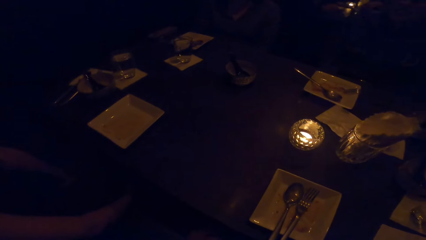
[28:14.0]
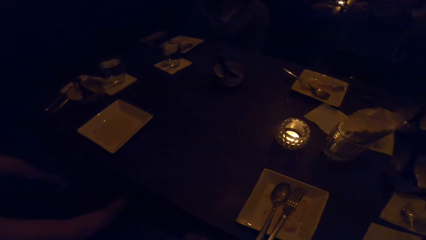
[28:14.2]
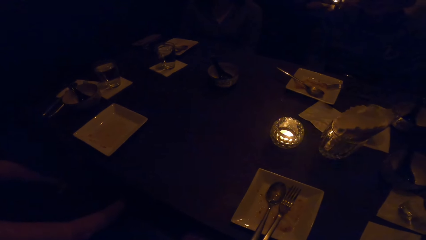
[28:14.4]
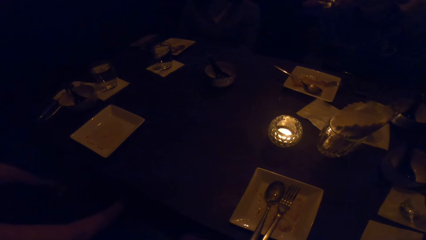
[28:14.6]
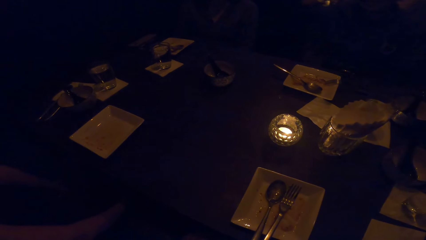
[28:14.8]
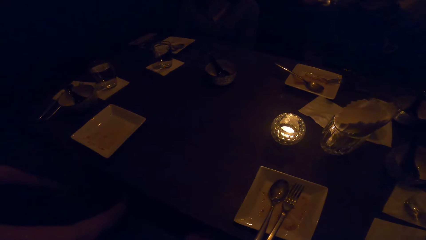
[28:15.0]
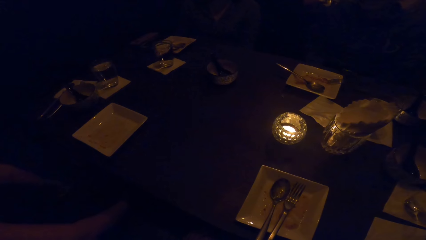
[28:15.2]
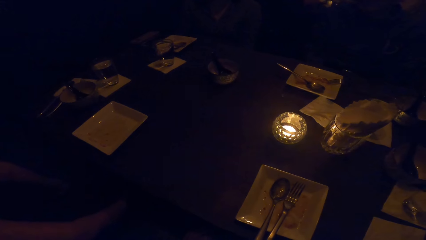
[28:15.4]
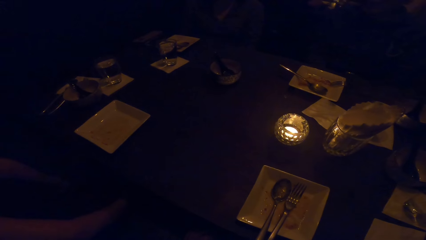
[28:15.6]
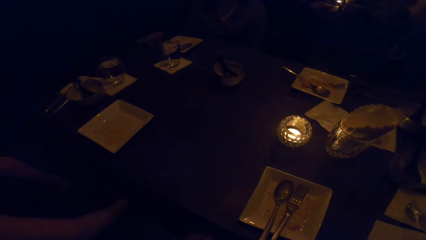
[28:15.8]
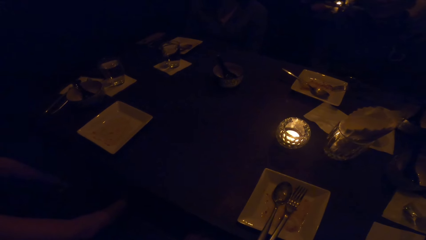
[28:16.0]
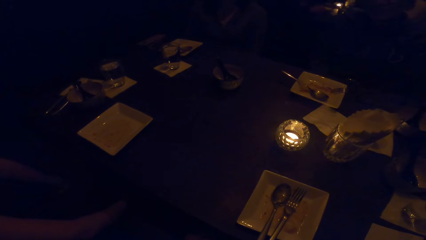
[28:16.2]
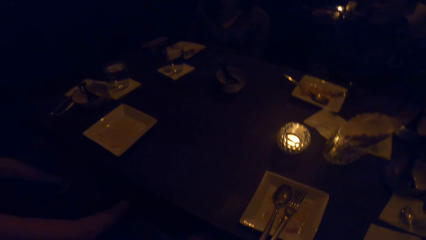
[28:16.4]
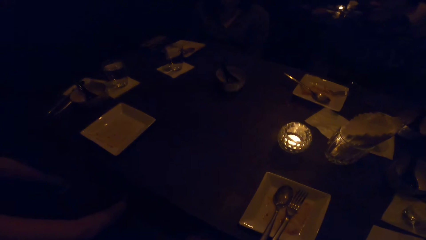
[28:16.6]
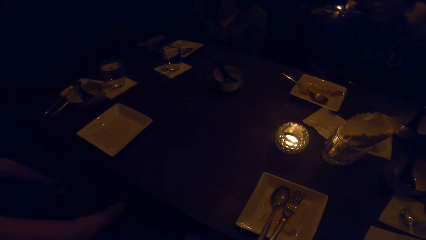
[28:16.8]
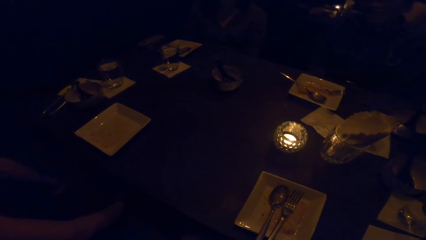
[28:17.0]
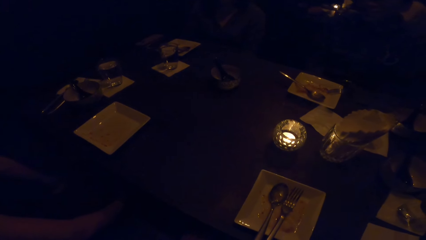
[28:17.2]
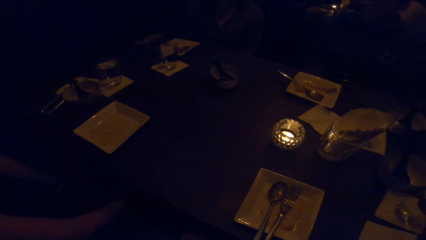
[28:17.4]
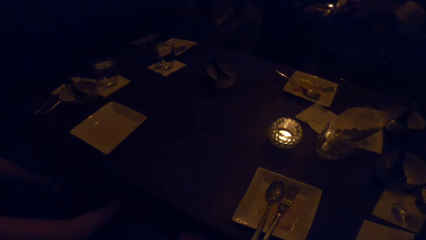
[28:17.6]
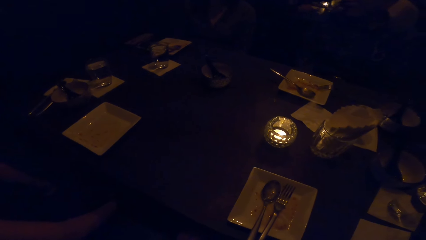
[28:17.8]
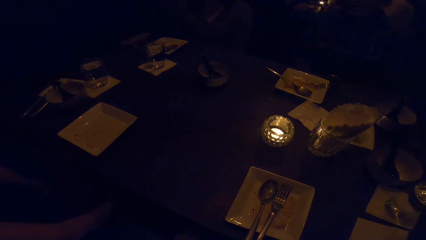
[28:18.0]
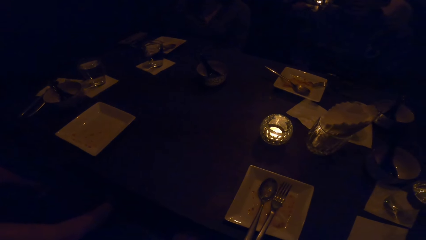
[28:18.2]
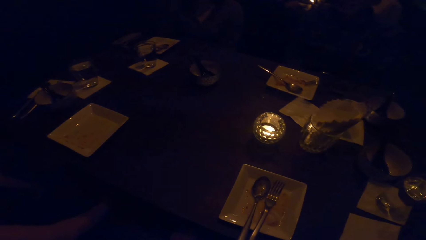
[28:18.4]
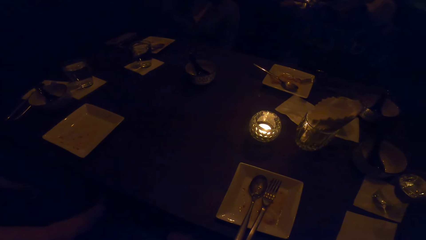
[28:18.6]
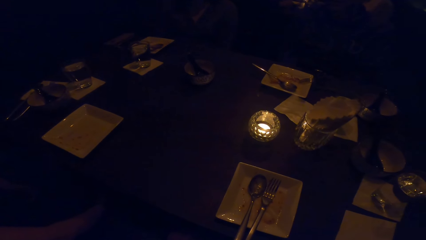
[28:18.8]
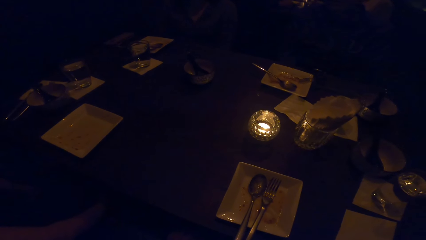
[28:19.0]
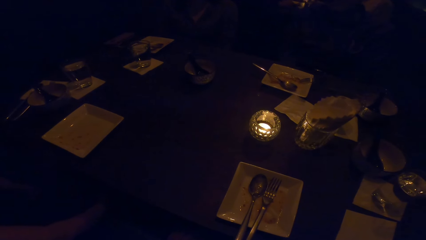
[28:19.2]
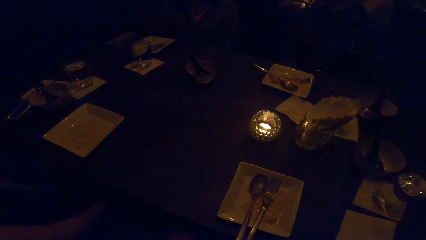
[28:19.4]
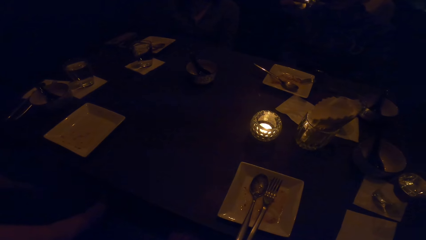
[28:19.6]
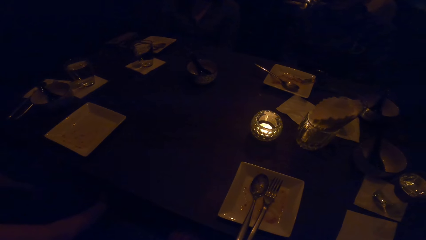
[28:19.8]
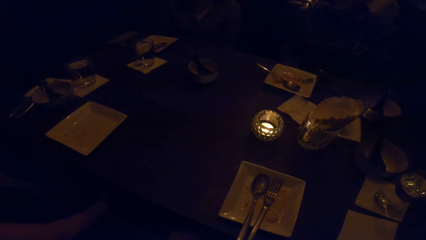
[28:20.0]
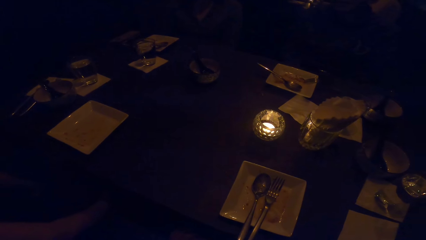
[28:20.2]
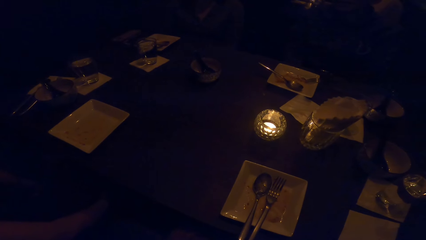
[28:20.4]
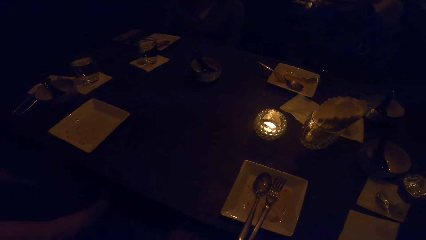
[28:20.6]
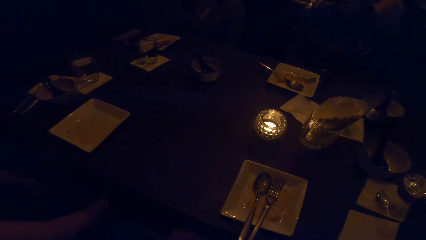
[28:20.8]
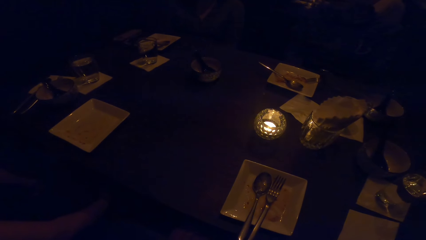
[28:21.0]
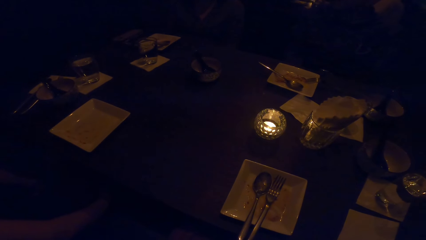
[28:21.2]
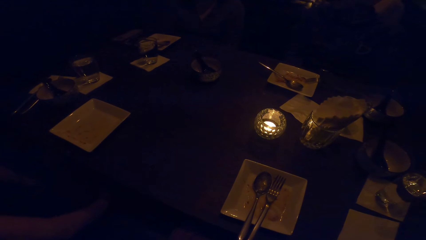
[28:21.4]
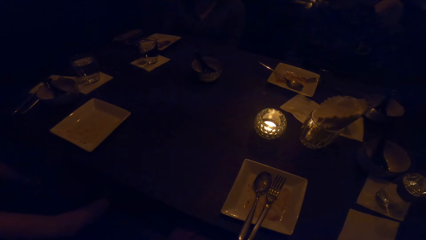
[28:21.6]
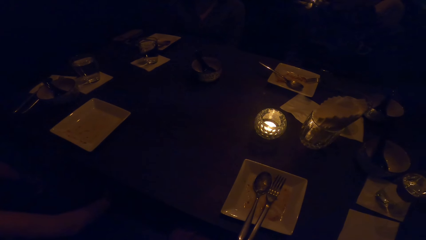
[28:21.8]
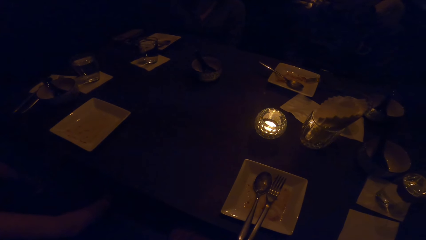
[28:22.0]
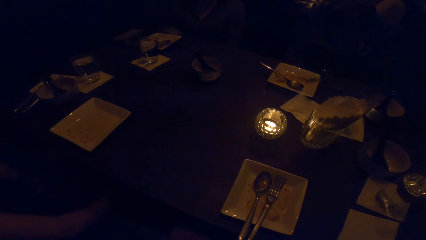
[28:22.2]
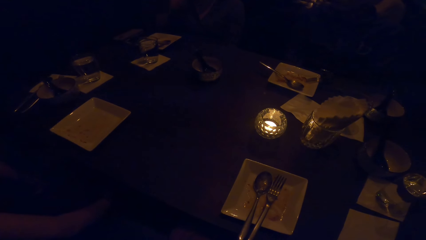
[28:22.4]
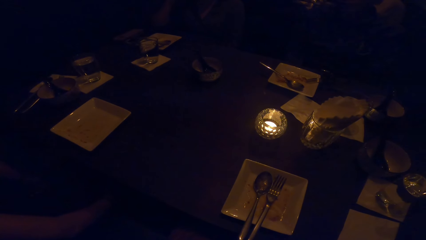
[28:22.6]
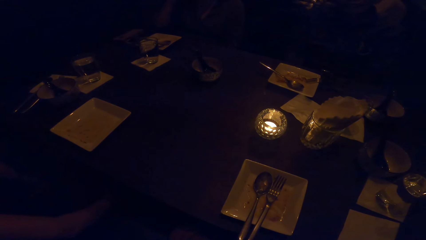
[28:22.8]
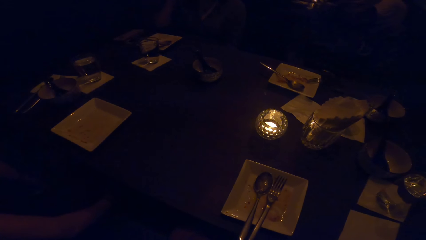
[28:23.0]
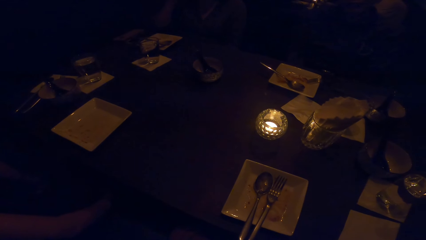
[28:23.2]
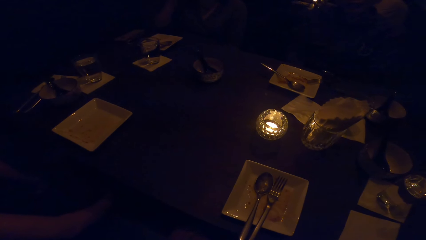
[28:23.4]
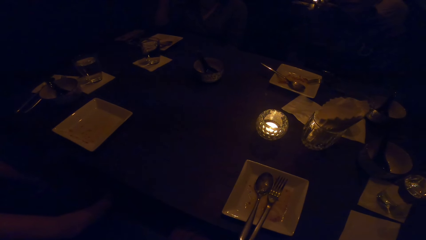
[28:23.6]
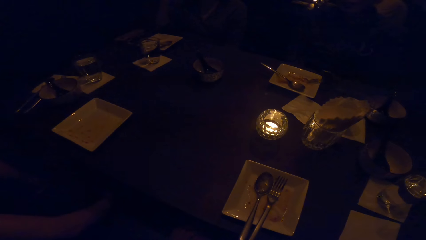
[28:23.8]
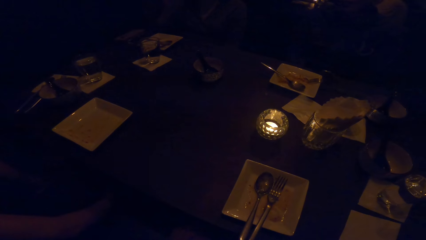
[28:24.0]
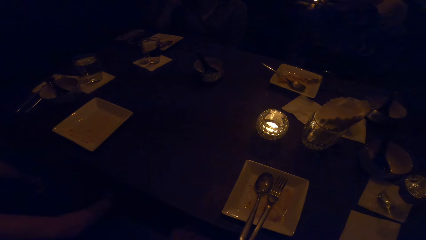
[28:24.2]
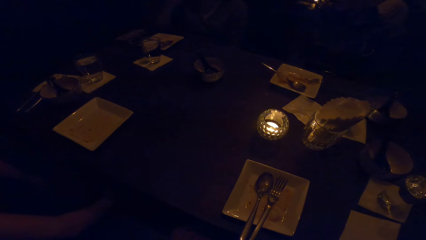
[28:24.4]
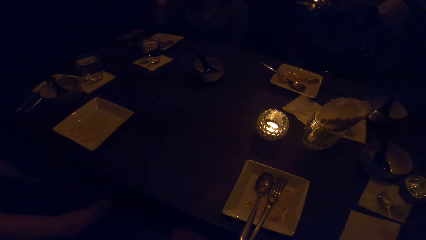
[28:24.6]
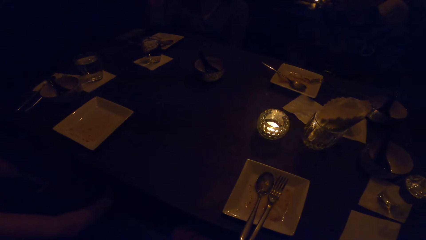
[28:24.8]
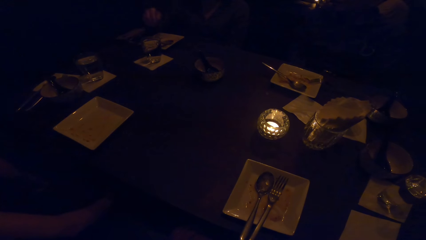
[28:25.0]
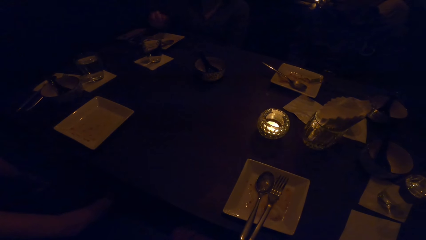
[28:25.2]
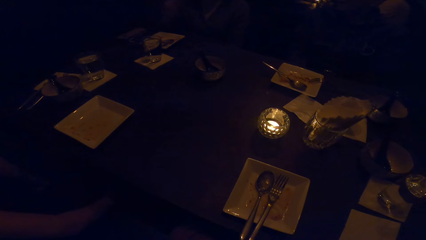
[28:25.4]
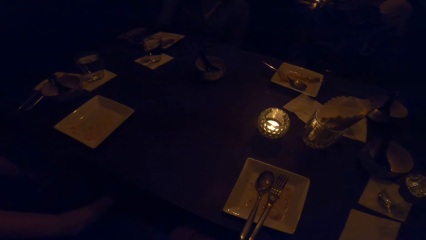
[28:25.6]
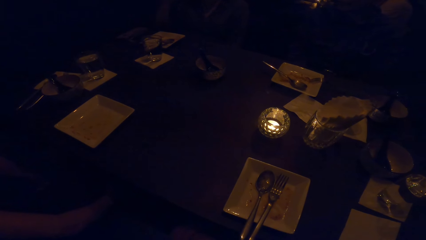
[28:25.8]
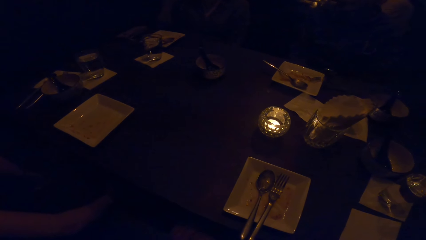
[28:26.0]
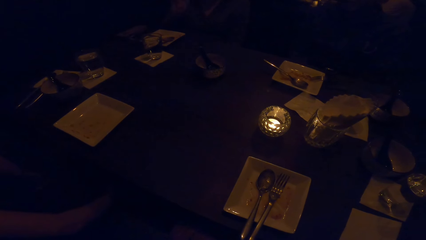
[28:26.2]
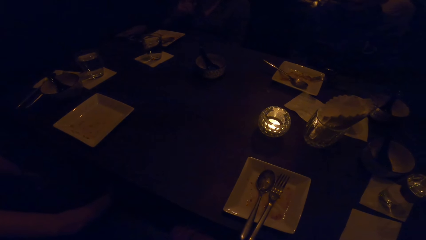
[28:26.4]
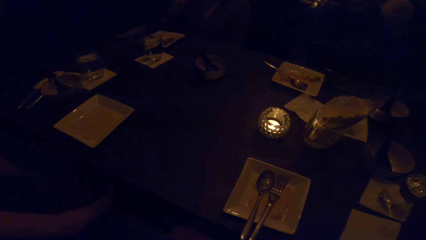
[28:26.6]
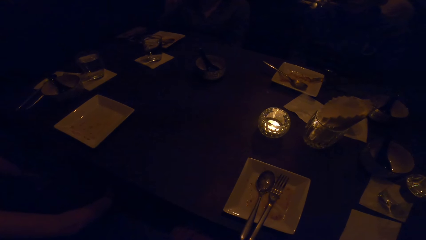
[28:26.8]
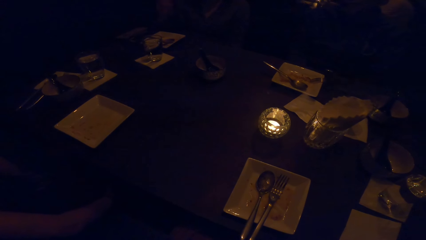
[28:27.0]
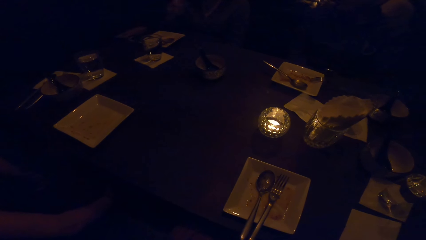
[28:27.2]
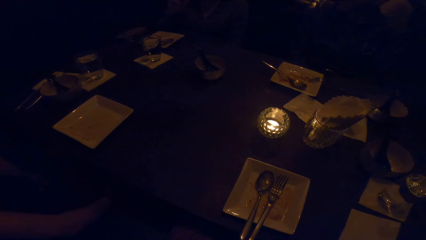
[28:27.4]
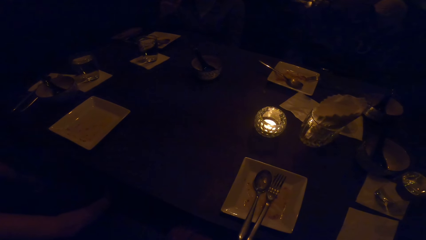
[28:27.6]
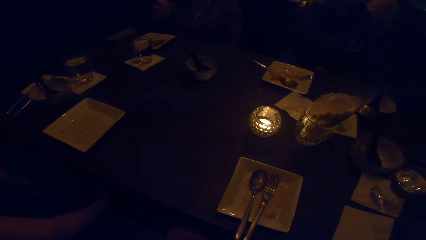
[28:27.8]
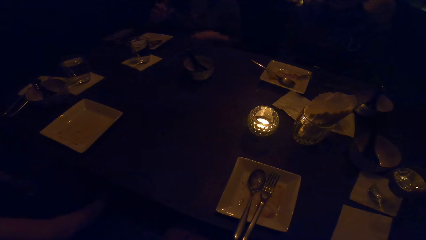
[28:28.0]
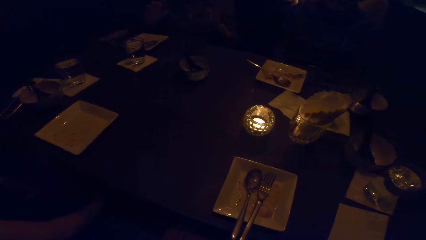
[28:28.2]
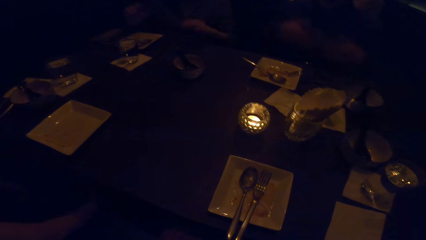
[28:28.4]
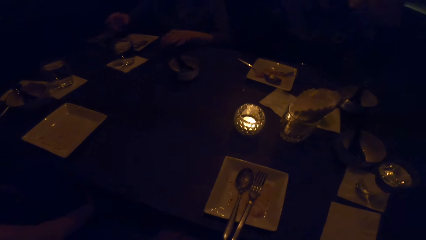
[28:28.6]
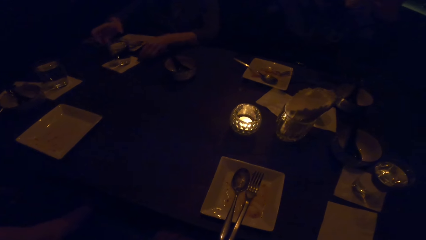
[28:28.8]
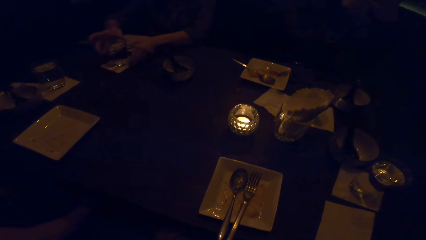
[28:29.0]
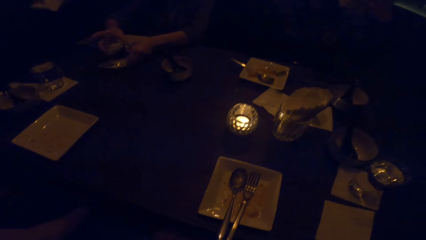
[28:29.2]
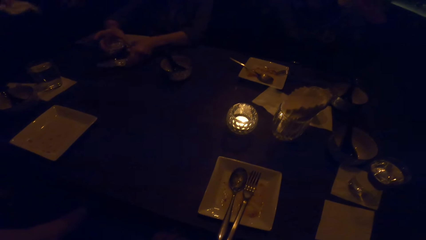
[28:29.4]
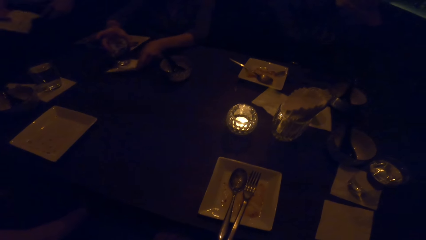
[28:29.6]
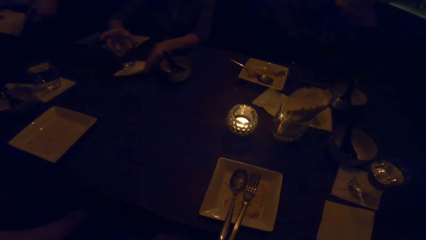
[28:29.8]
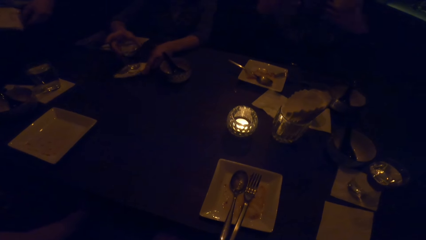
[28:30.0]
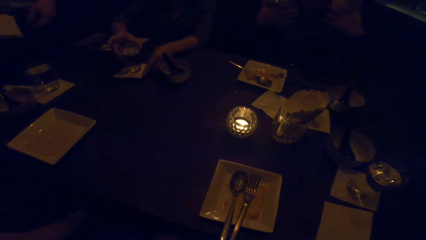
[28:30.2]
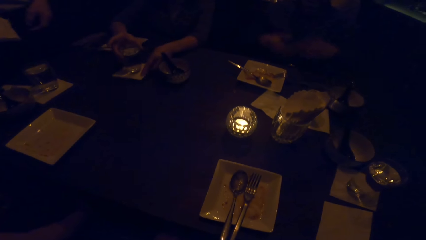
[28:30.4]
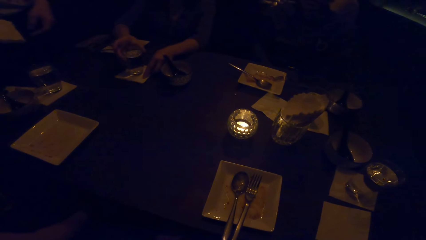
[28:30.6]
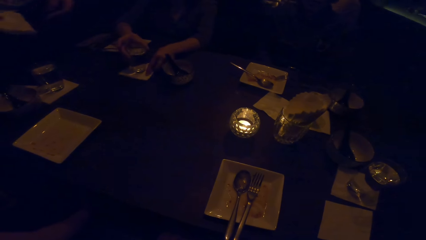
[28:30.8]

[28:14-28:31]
A person flaps the hand. The person holds a glass of water with the hand.
